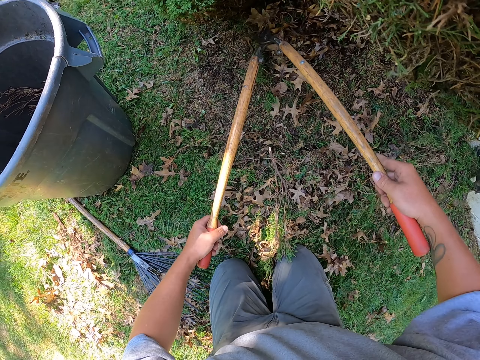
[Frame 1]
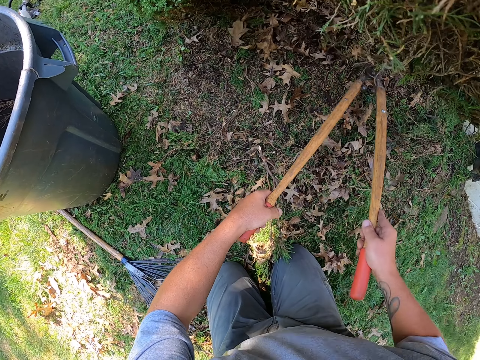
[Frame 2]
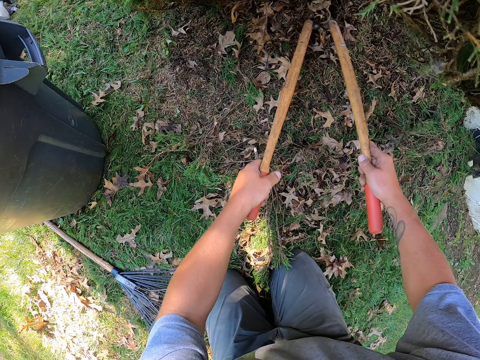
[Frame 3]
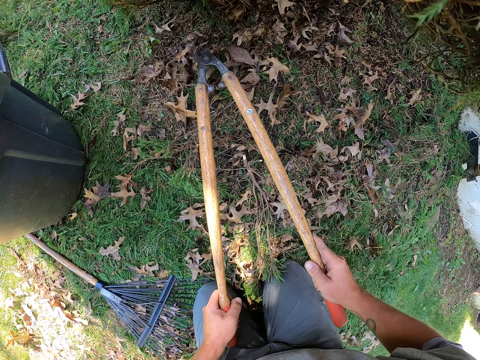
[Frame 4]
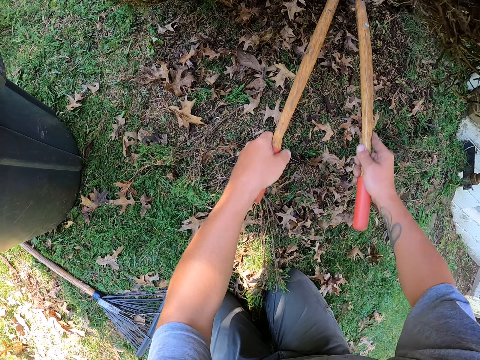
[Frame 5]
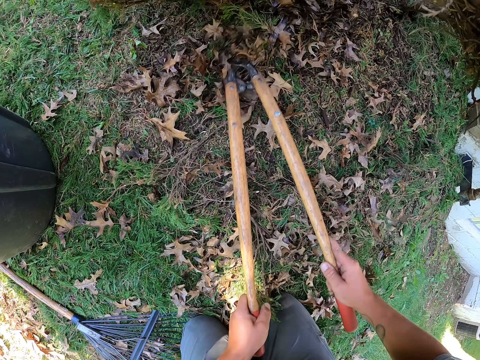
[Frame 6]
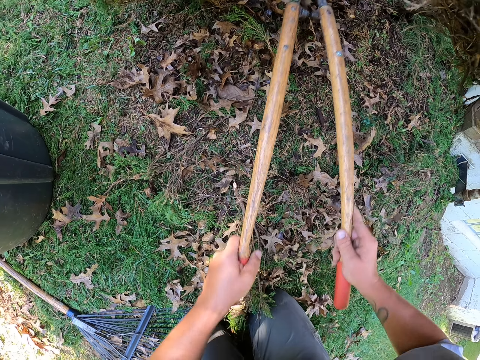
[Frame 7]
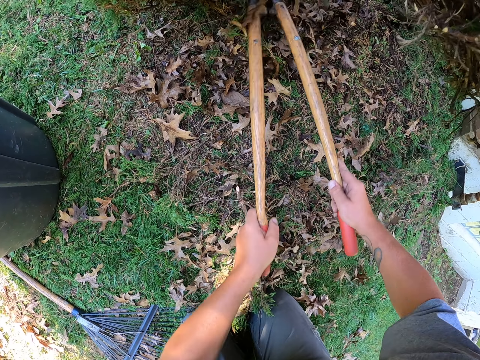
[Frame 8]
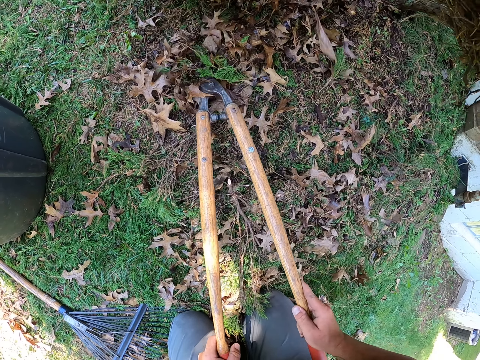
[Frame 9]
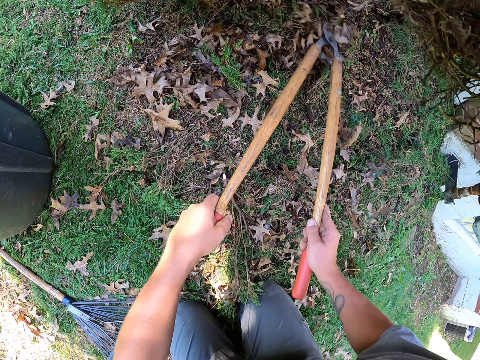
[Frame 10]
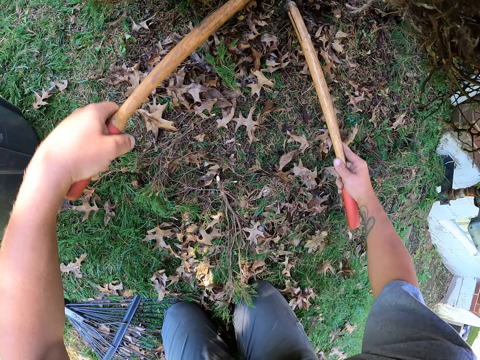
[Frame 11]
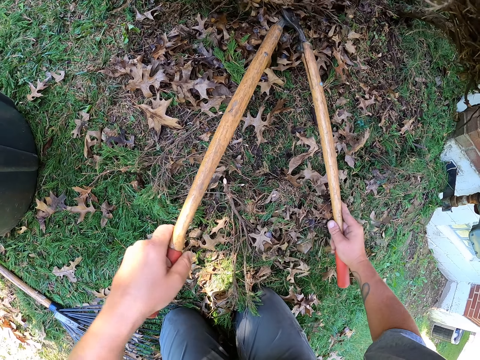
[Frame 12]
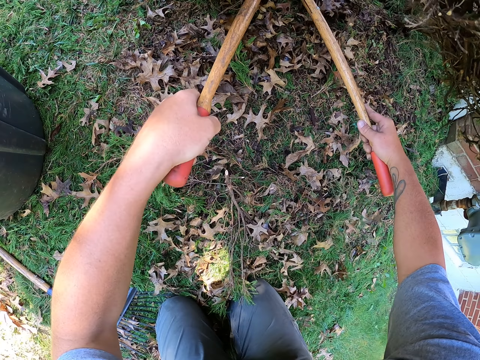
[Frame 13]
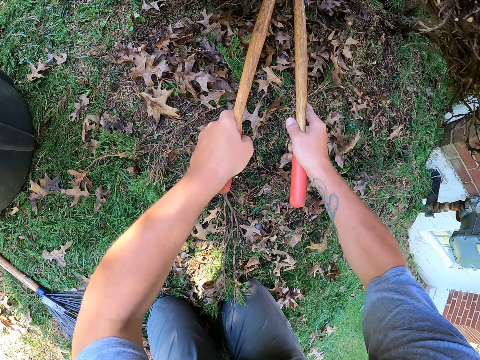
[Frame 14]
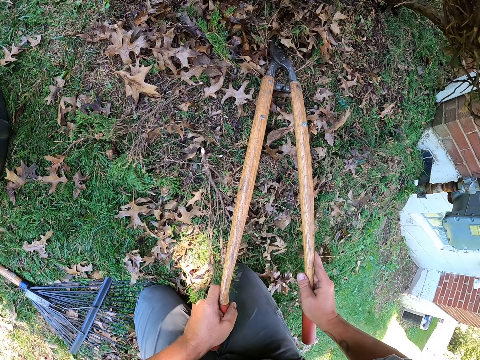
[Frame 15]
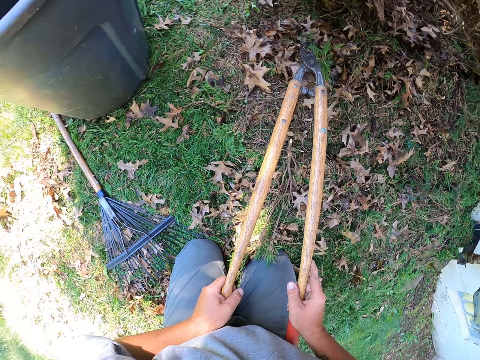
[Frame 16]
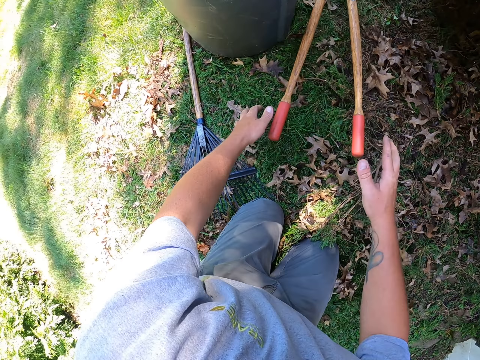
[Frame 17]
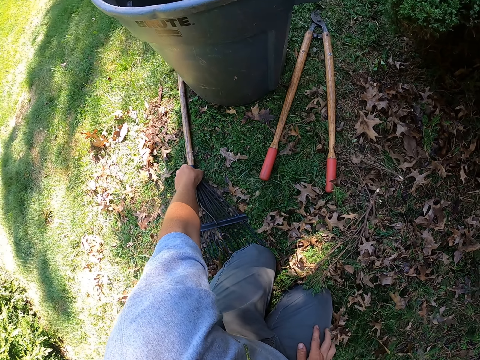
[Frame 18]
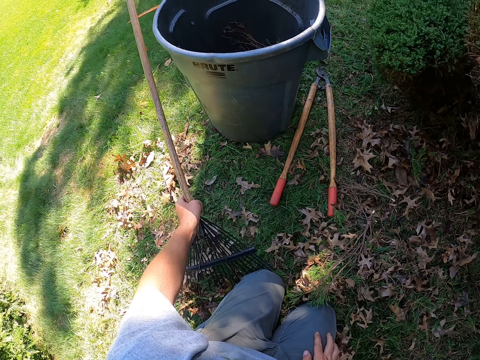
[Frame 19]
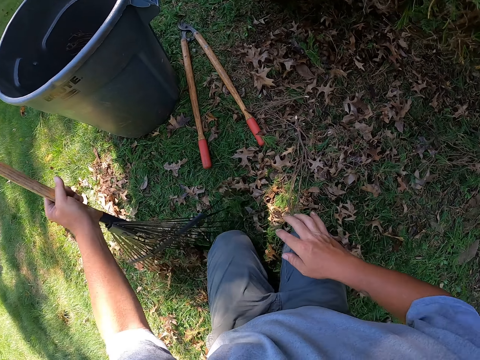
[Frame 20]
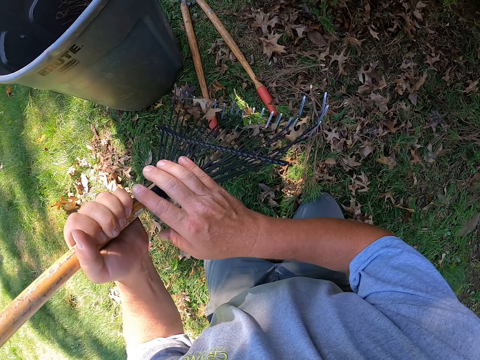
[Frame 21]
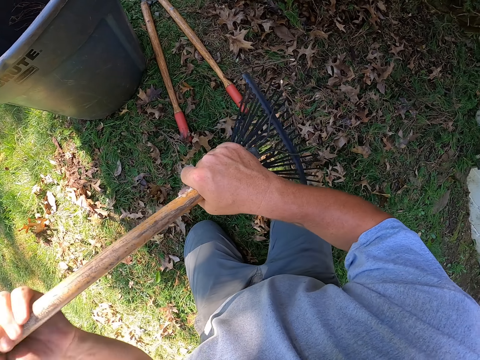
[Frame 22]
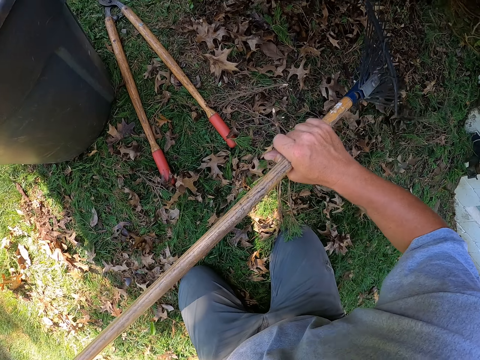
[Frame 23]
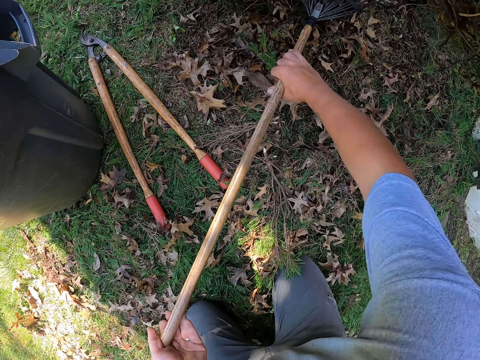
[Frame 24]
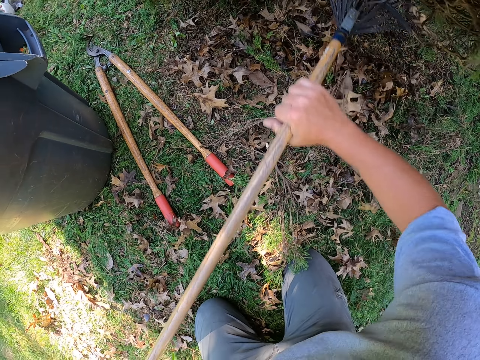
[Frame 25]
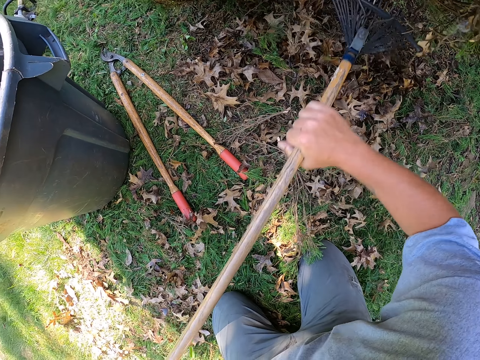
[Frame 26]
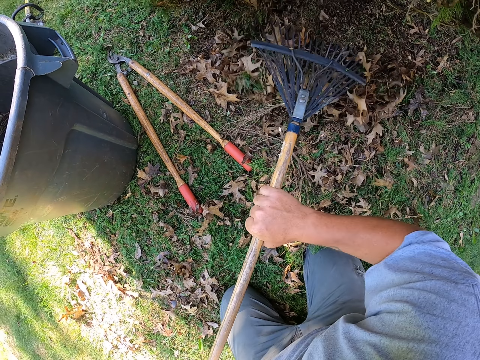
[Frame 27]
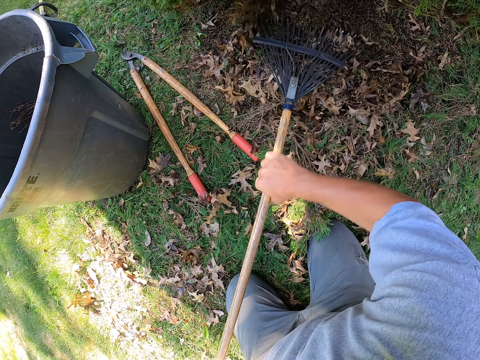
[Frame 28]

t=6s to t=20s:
The camera wearer is cutting grass. They spread leaves on the ground with the lopper. They prune the tree with the lopper and throw the lopper on the ground. They pick up a rake, hold the rake with both hands, and collect leaves with the rake.

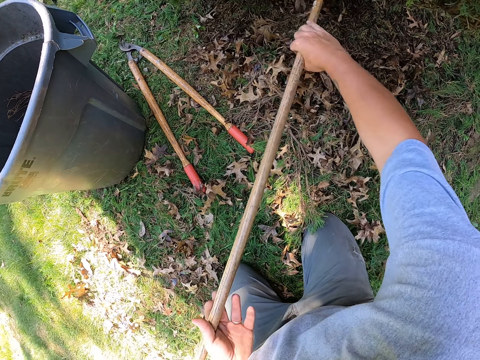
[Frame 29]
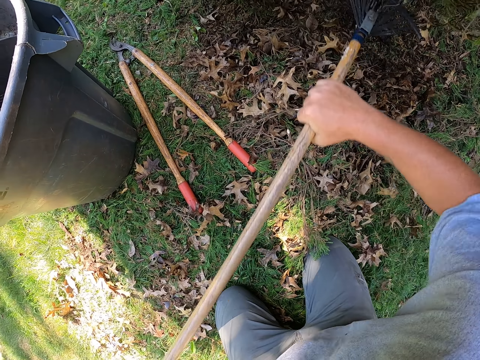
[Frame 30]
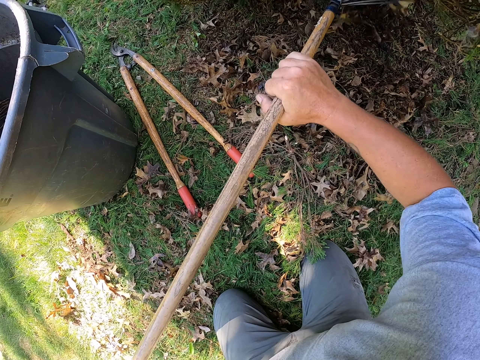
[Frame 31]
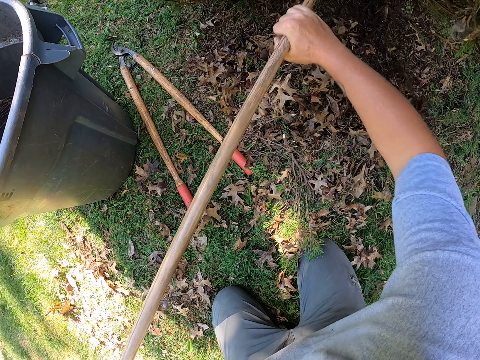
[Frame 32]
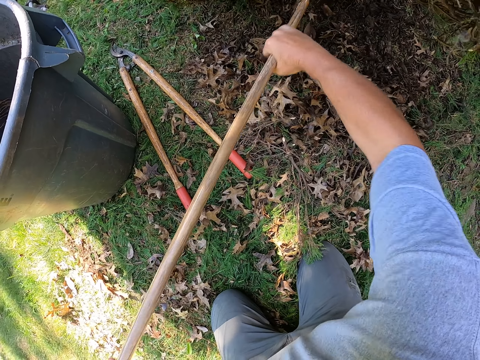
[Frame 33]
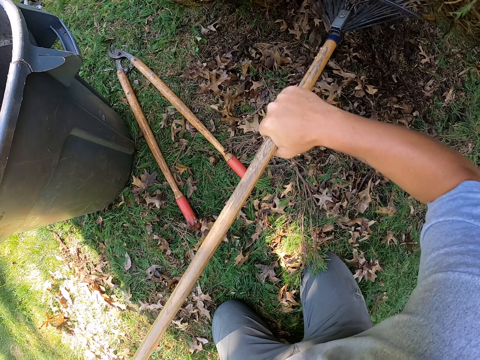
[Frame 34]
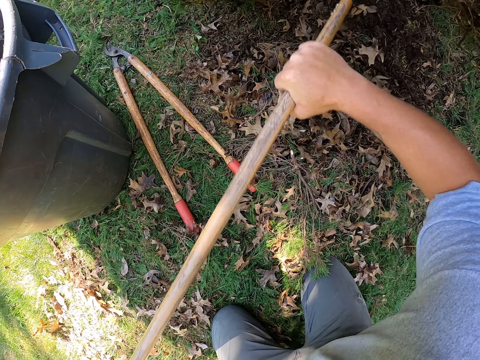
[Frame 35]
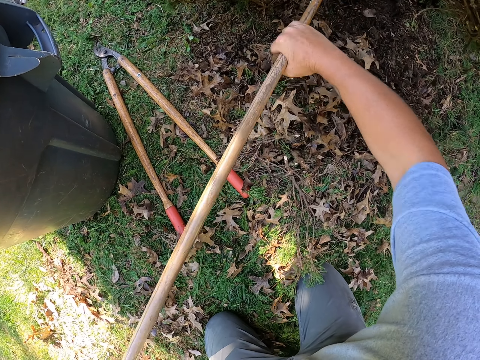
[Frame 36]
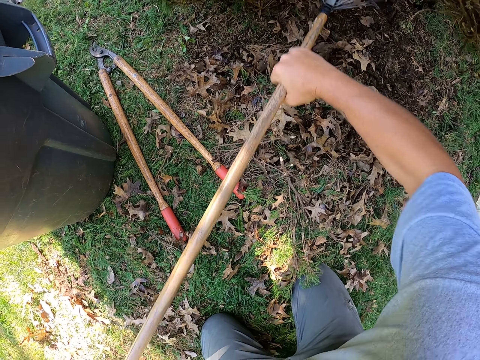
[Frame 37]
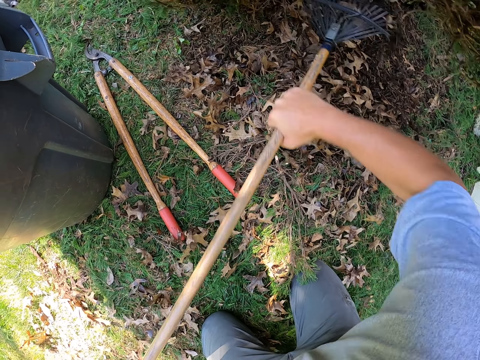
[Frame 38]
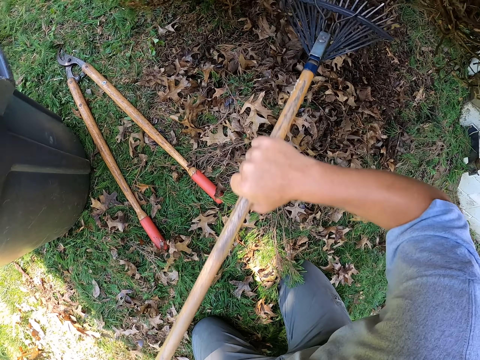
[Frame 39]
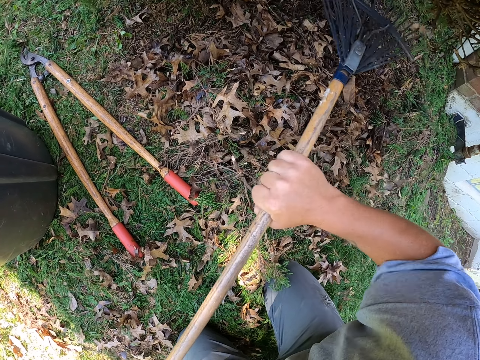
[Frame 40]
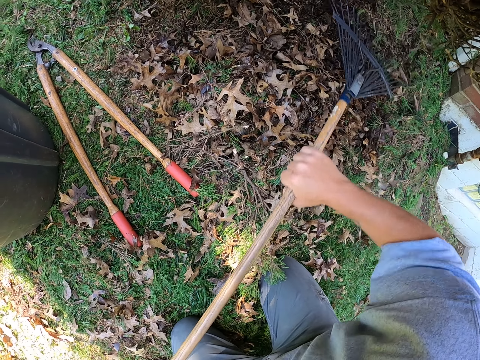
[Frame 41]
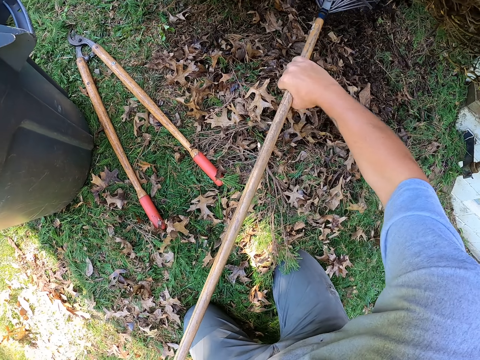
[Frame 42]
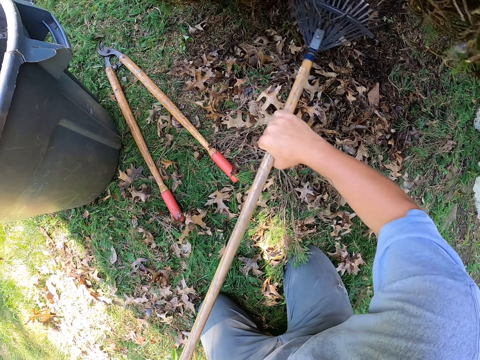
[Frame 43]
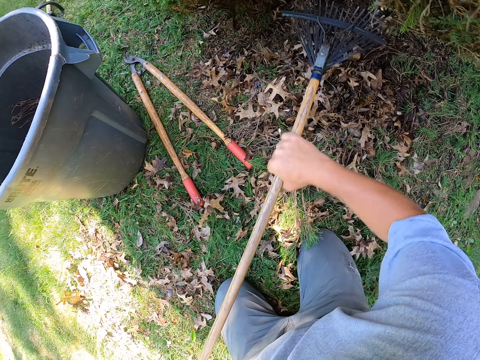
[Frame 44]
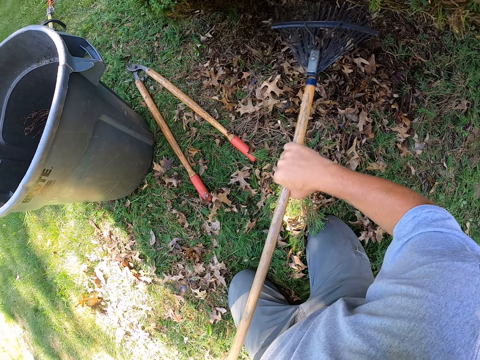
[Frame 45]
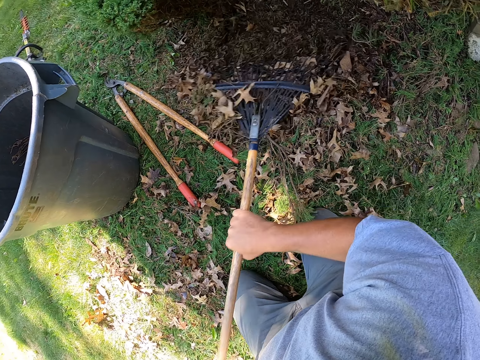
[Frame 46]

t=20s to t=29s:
The camera wearer is cleaning a garden.

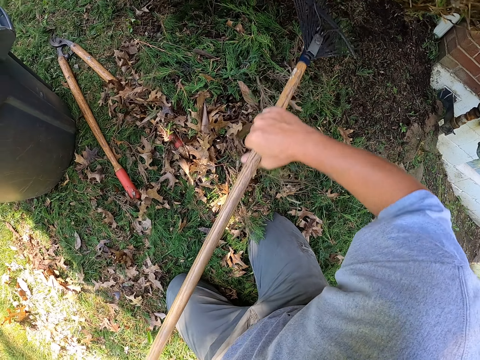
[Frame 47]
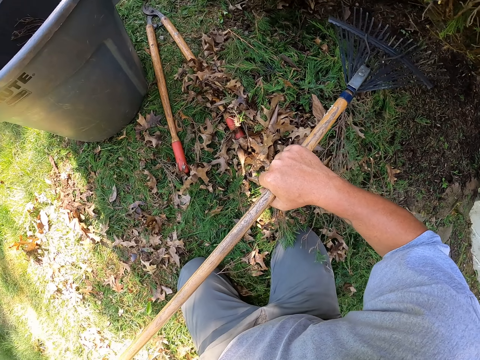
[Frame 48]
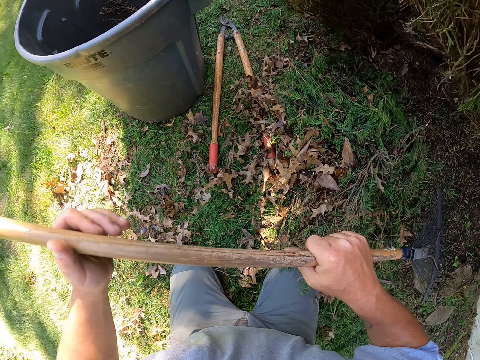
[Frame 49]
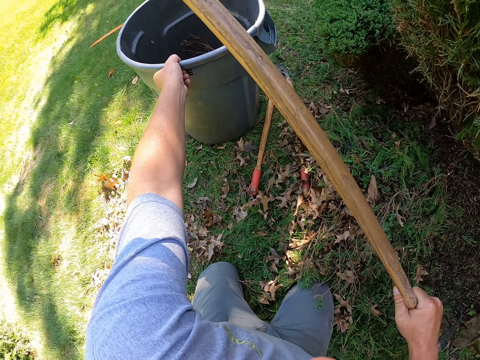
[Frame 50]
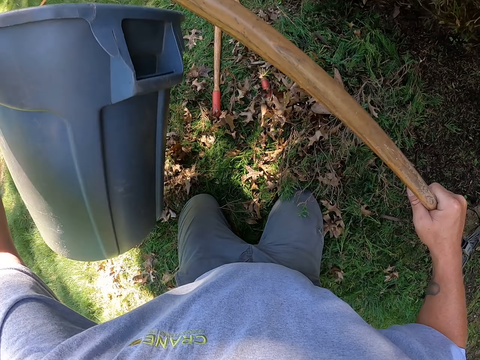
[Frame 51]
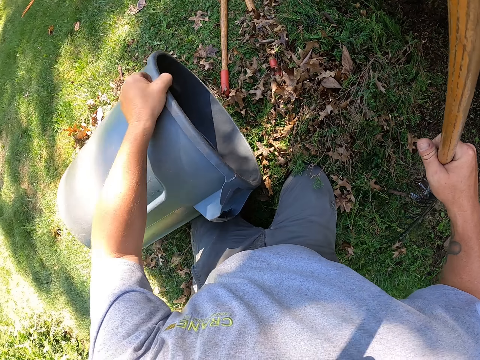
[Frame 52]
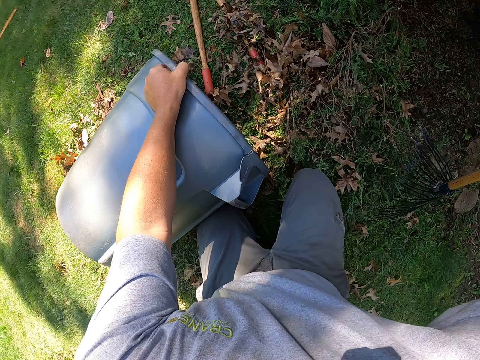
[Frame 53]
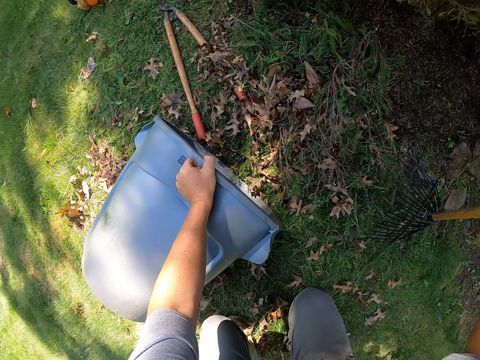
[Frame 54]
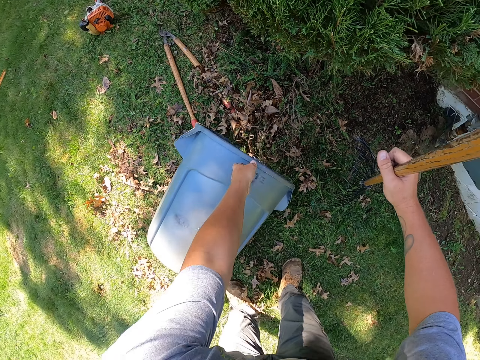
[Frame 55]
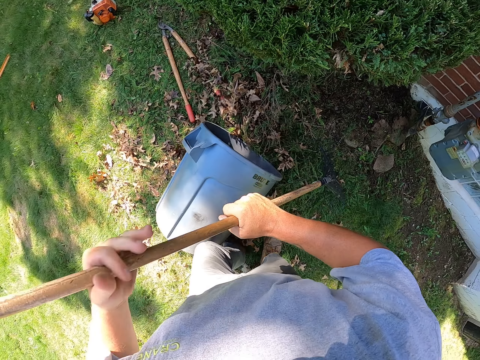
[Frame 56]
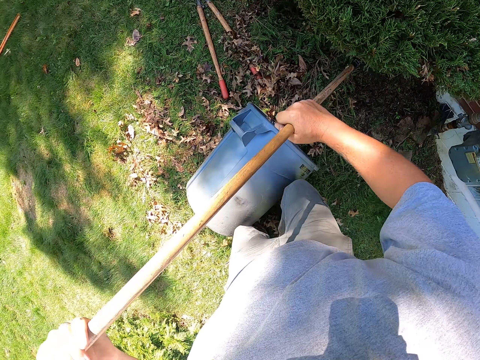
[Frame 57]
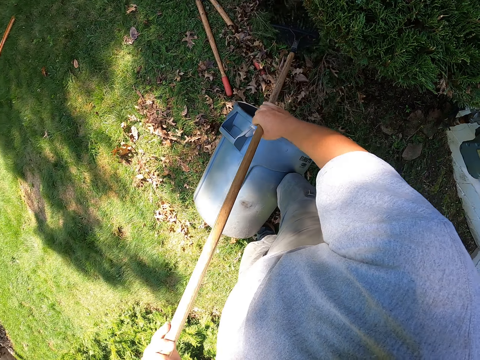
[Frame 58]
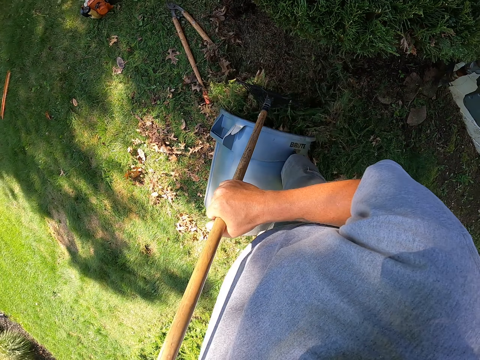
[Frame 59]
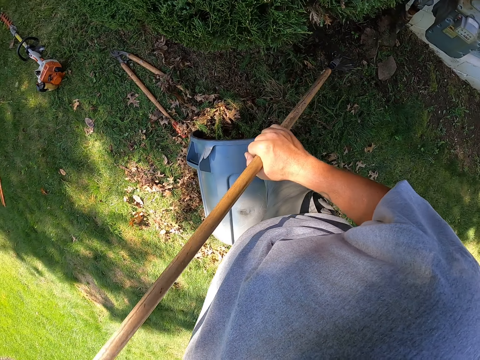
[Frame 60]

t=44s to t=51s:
The camera wearer picks up the dustbin and places the dustbin on the ground. They stand. They hold the rake with both hands and put the leaves in the dustbin with the rake.
